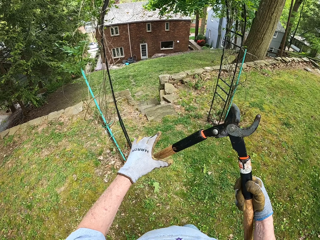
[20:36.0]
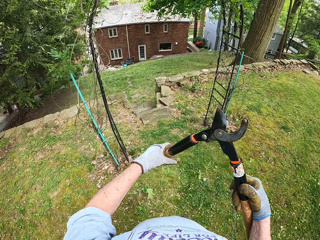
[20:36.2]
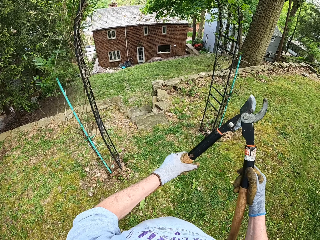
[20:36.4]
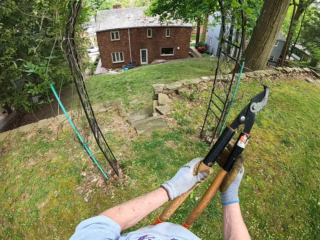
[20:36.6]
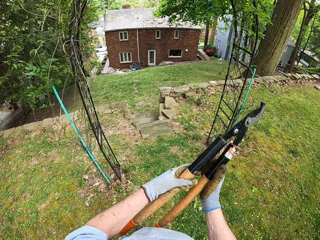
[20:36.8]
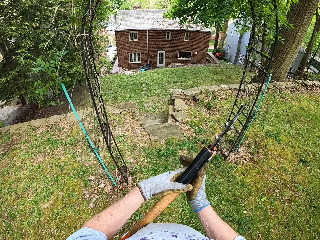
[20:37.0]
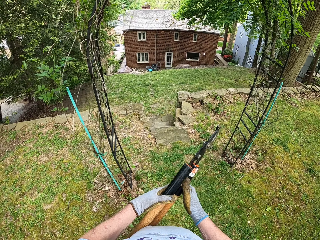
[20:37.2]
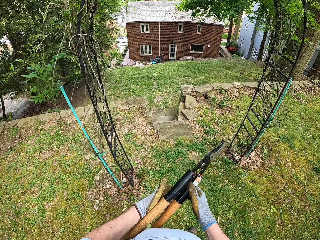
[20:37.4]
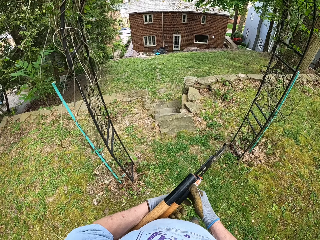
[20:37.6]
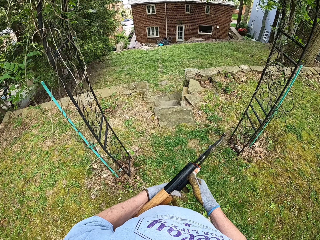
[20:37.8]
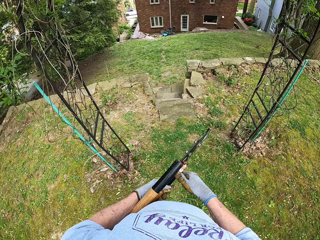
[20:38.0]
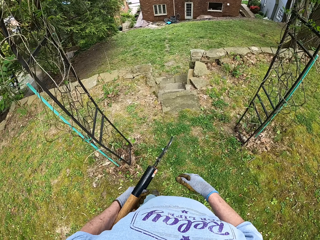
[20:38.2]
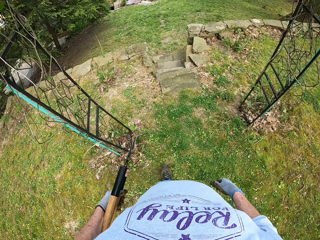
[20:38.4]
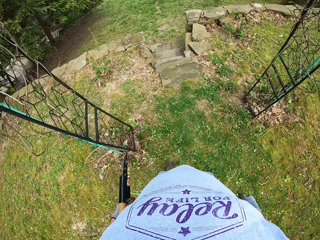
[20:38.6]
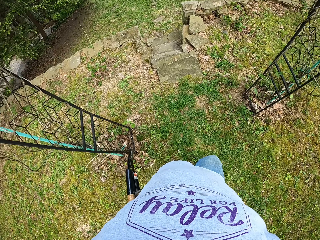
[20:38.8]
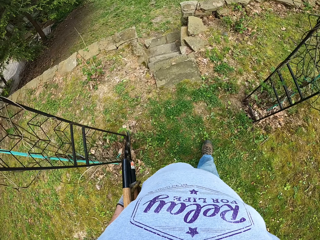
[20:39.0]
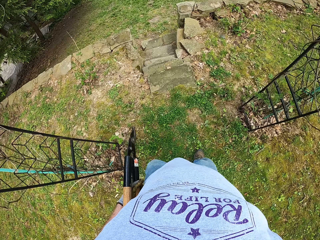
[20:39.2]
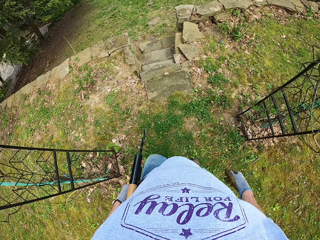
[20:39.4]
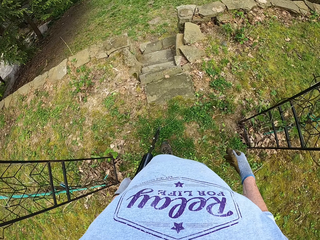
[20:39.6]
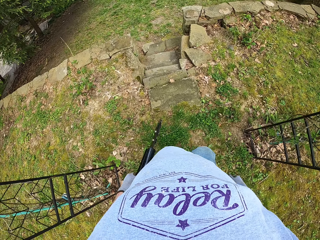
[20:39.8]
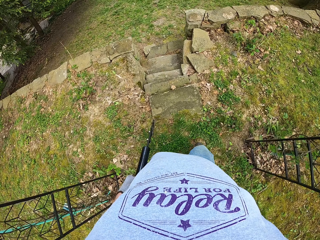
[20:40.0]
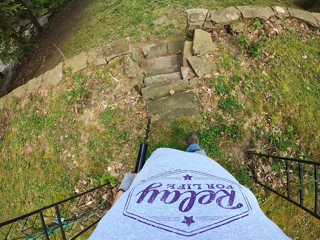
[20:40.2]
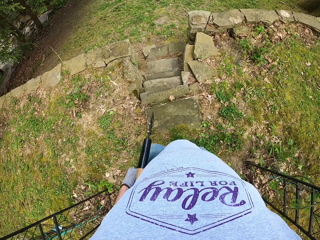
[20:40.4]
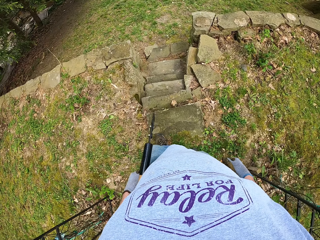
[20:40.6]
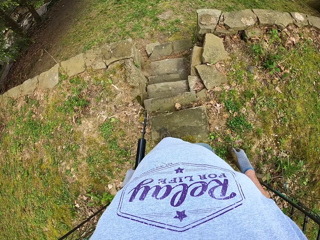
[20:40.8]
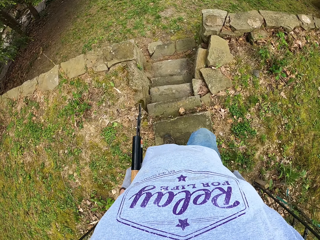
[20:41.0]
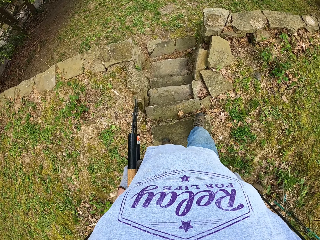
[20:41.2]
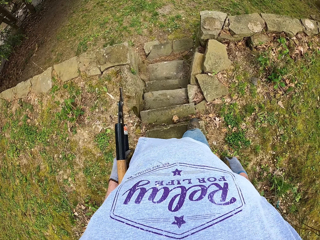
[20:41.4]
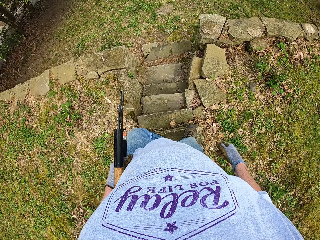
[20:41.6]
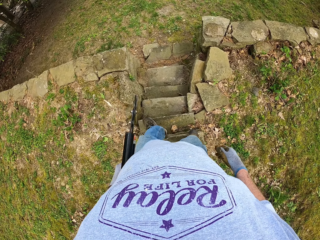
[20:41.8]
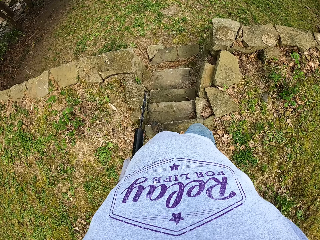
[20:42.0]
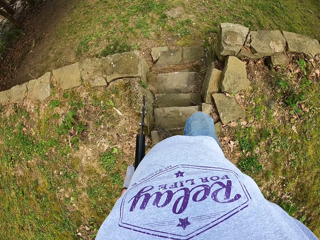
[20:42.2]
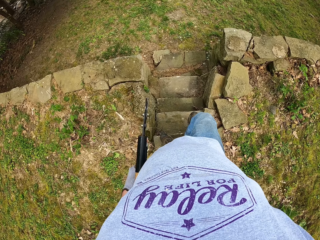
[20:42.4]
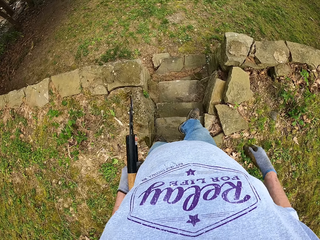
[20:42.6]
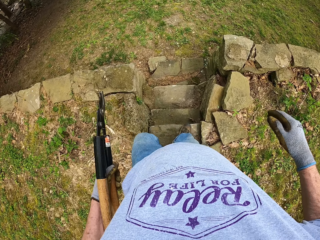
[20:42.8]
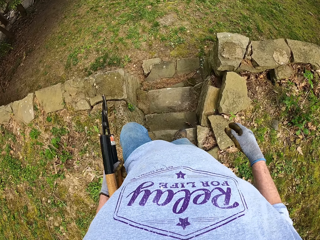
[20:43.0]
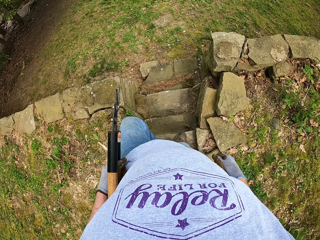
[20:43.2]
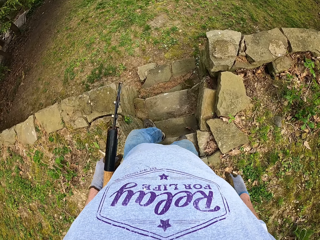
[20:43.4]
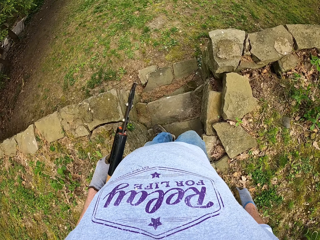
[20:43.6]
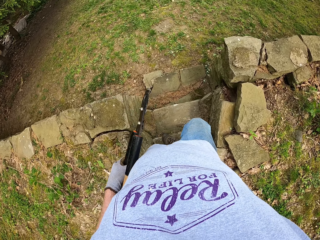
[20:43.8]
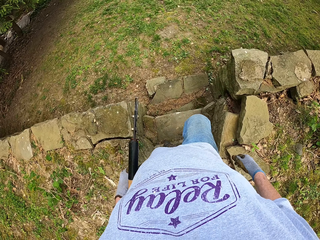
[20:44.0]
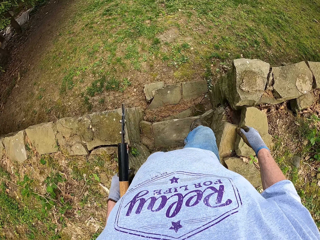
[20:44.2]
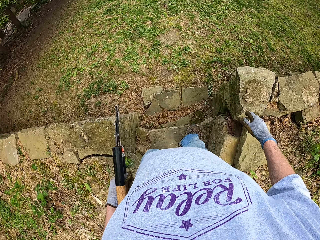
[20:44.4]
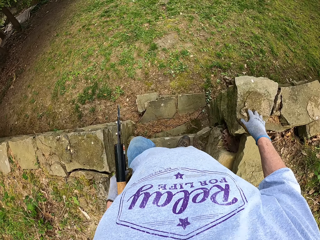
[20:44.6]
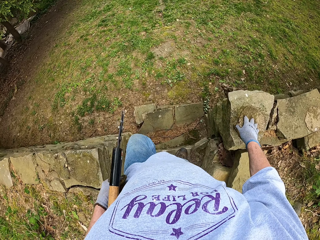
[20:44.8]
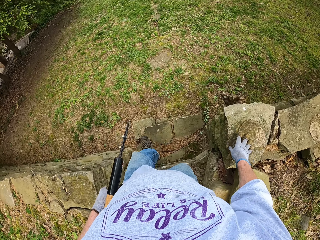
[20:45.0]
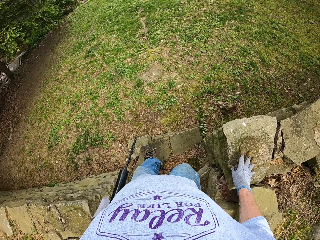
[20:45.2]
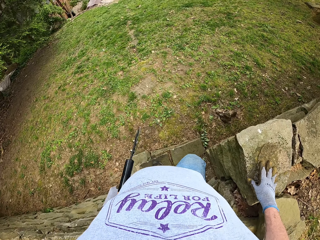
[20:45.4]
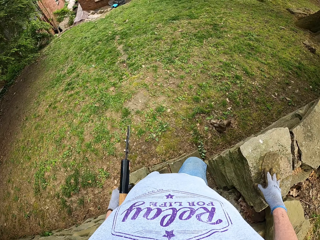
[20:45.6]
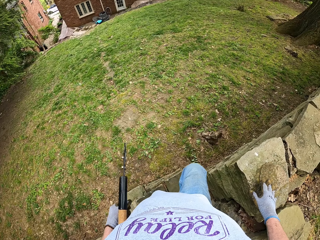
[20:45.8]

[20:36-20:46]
The camera wearer folds the pruning shear. He adjusts the garden shears in his hand. He walks along the garden. He walks down the stairs.

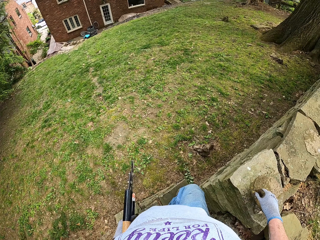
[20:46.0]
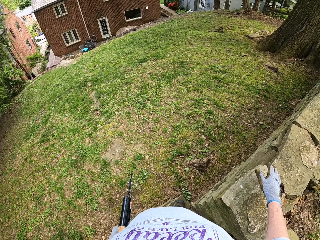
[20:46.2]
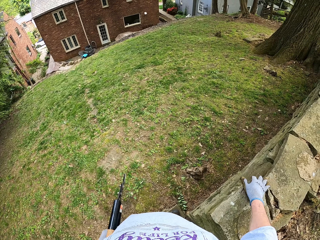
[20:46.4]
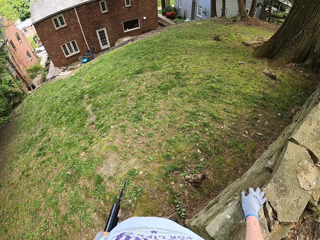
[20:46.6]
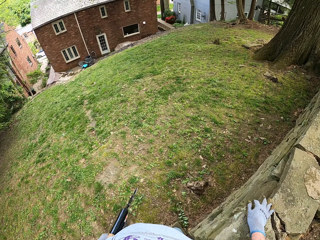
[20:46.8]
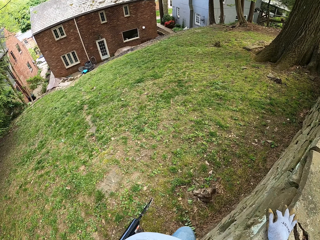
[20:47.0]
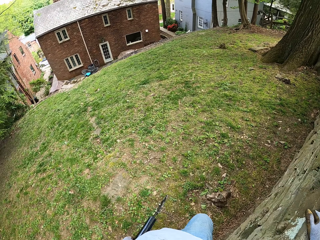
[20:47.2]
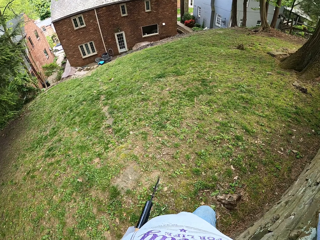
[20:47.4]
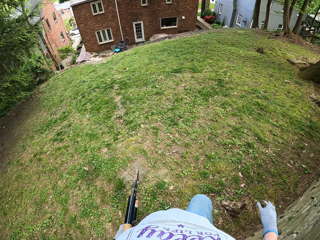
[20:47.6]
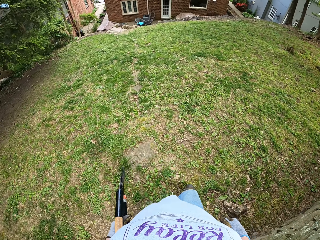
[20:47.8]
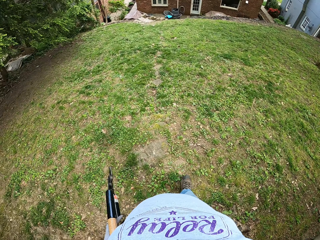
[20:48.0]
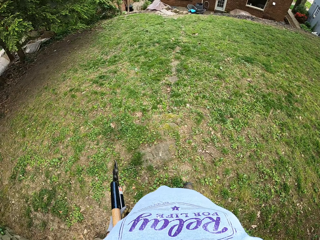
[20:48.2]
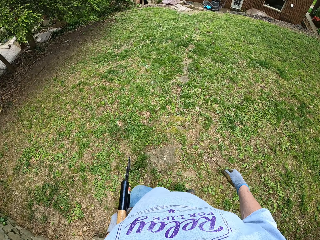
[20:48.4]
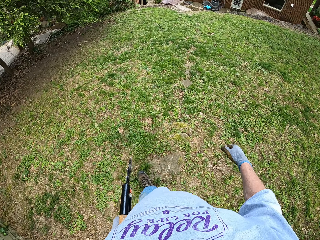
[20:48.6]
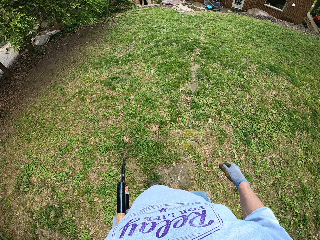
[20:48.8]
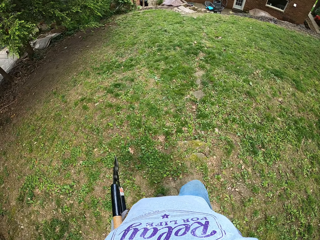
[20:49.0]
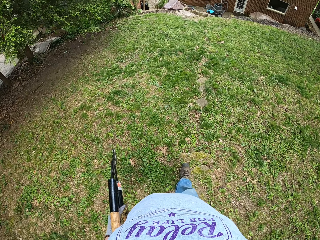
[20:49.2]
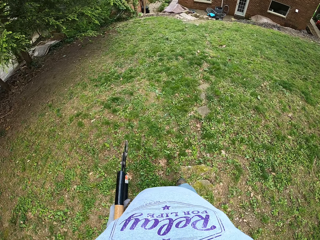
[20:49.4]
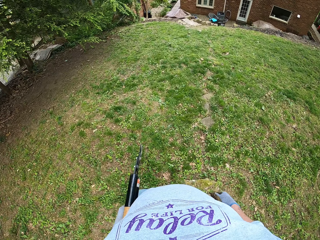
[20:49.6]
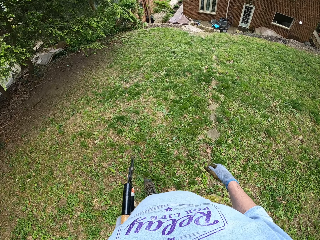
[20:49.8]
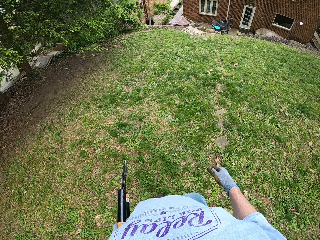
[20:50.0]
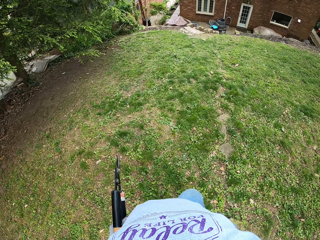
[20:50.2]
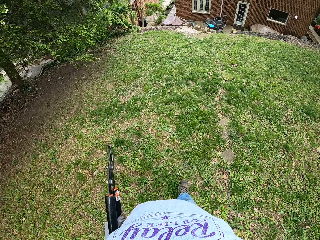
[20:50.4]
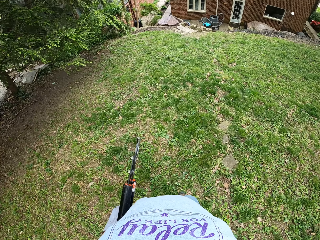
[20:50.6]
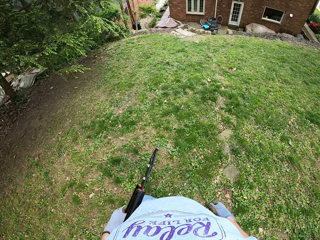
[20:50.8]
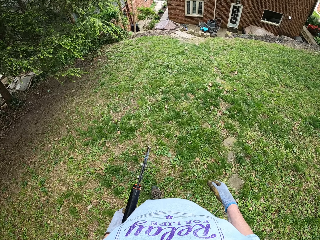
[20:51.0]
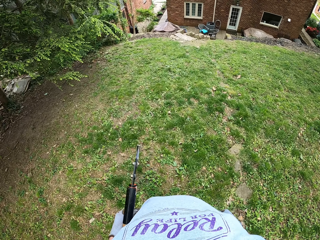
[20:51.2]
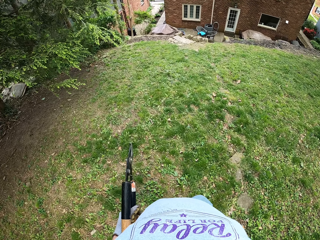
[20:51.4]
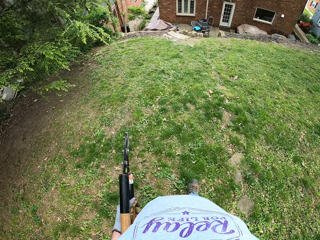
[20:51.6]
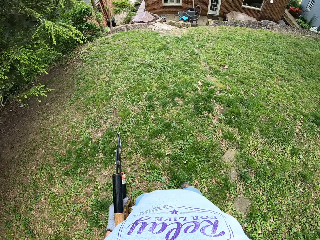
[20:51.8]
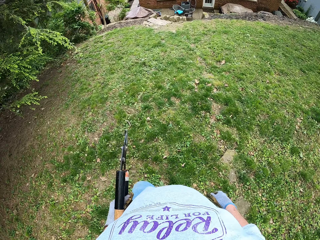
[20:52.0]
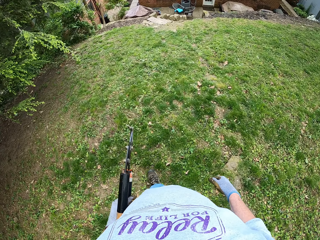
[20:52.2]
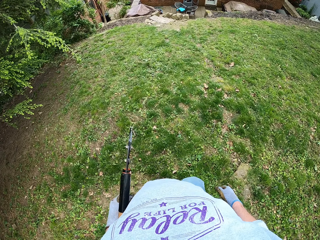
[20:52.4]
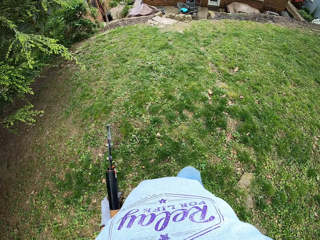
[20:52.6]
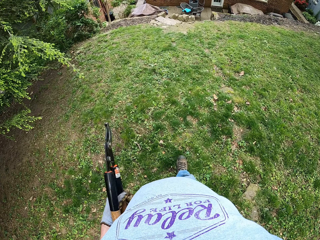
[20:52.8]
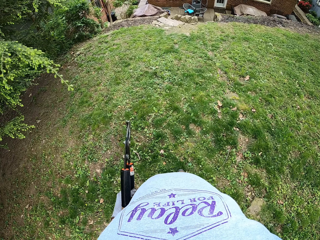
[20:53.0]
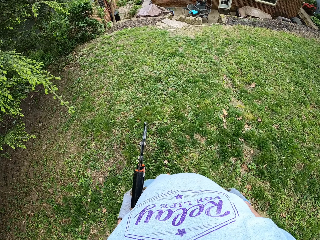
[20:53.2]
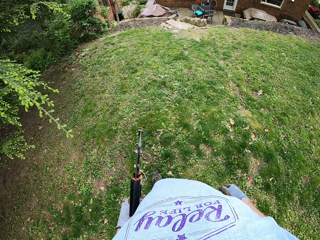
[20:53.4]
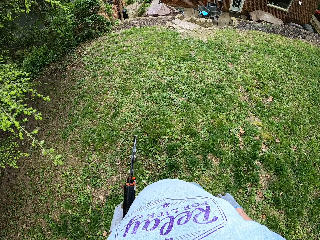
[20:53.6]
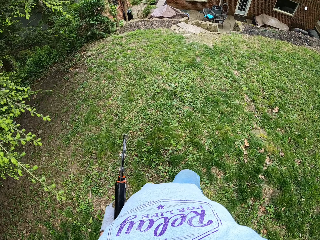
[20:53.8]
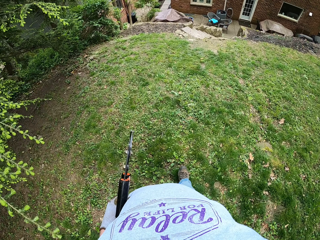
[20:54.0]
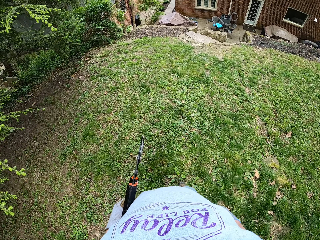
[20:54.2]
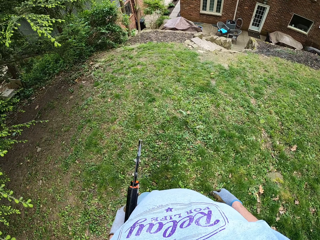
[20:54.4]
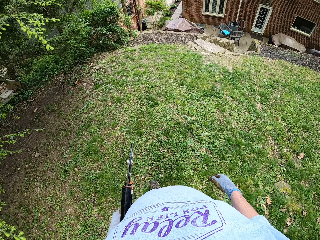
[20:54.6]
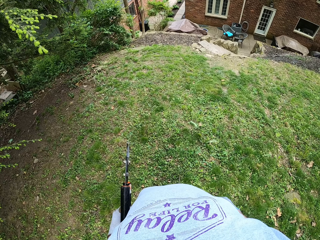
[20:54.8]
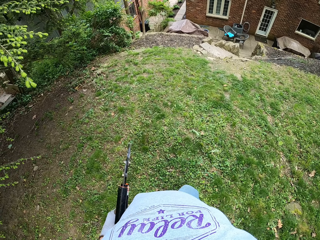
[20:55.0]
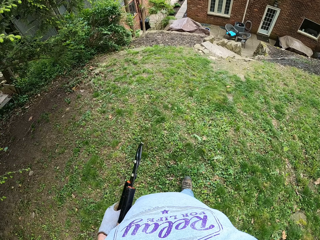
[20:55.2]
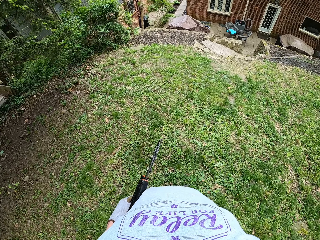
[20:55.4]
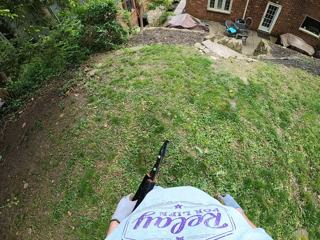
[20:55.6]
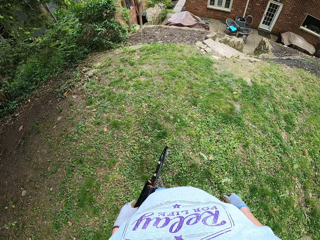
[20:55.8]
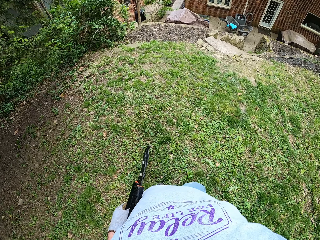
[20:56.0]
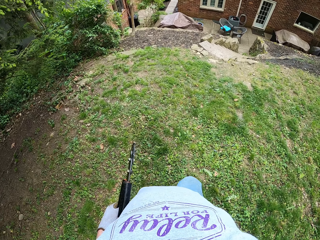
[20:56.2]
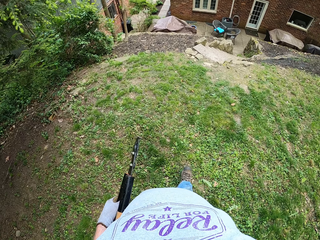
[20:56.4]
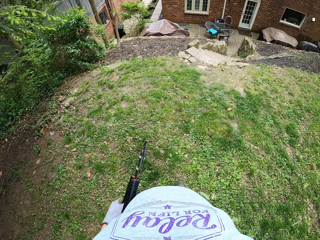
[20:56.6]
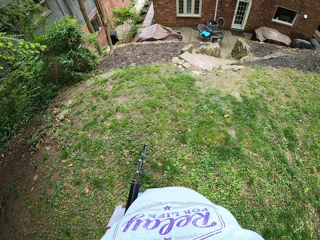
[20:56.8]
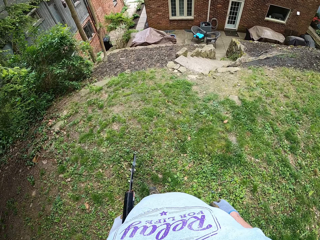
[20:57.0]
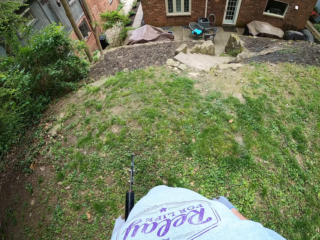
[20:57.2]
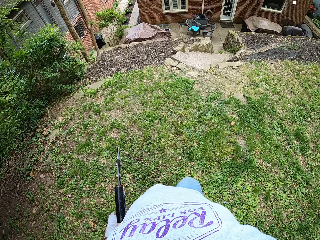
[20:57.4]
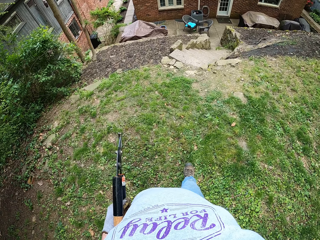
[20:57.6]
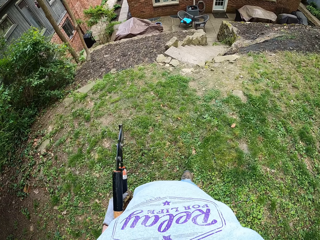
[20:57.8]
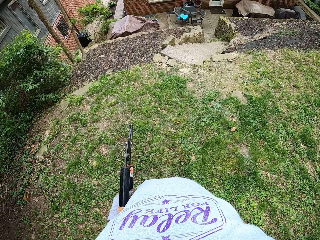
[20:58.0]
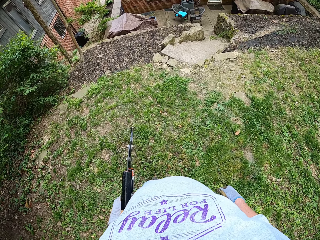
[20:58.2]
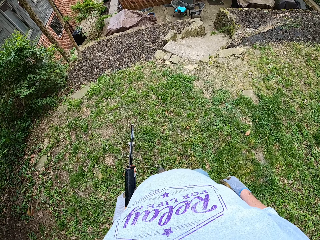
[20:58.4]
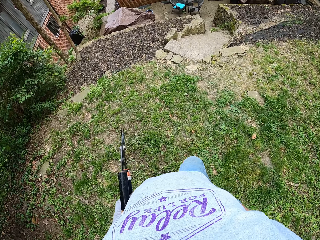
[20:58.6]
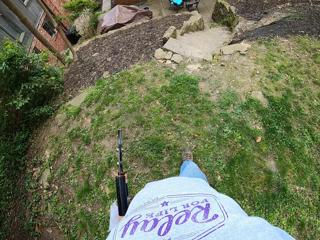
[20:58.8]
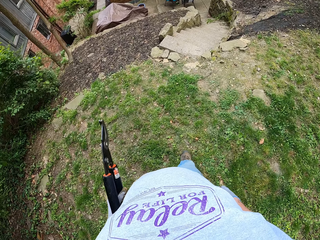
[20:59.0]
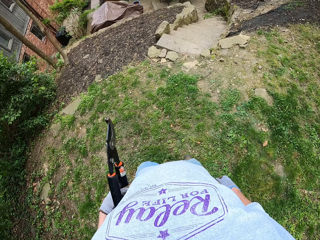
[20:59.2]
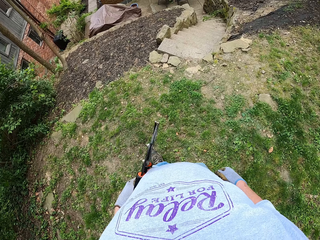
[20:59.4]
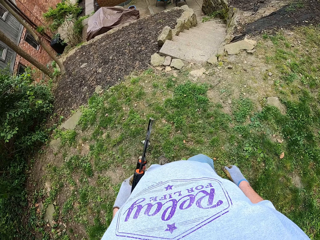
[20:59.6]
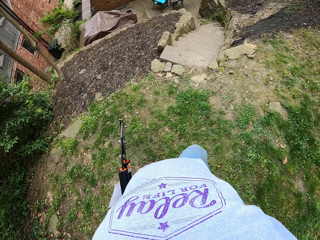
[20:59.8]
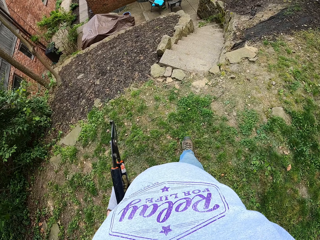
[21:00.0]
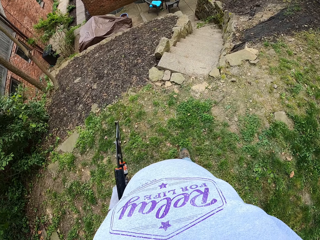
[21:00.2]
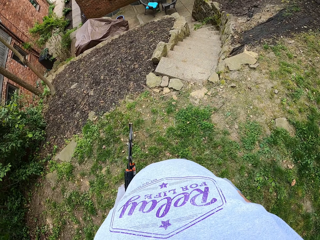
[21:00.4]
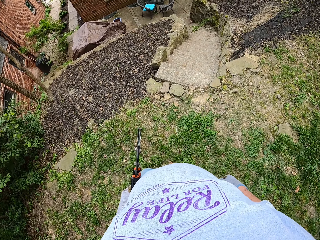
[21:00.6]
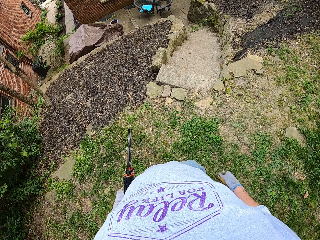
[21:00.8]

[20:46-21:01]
The camera wearer walks in the garden.
